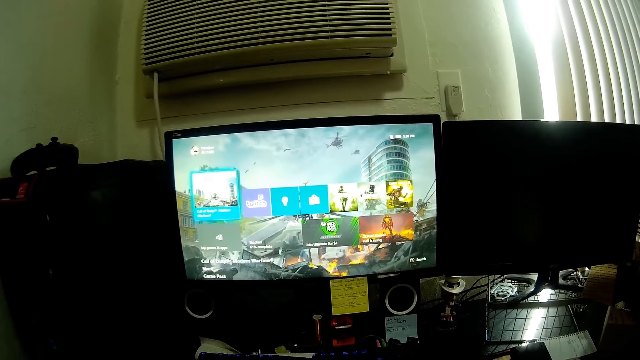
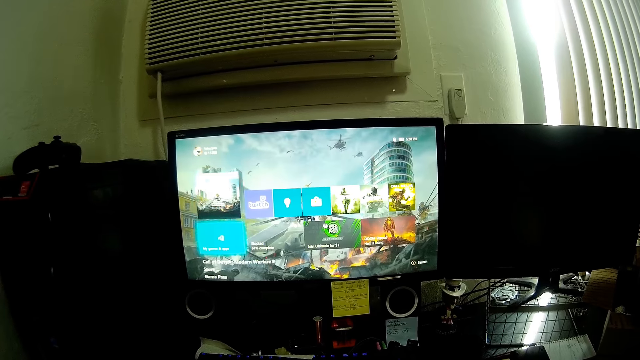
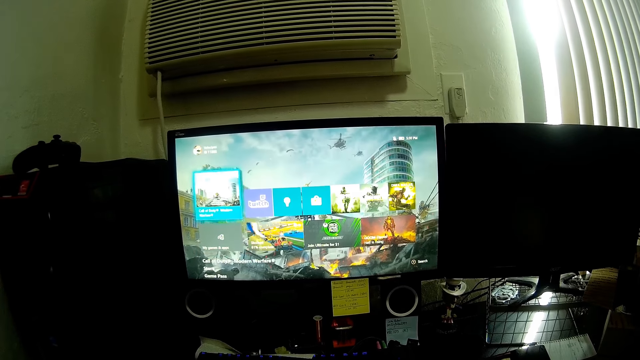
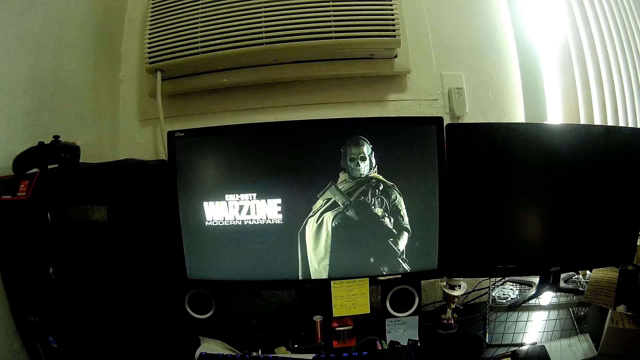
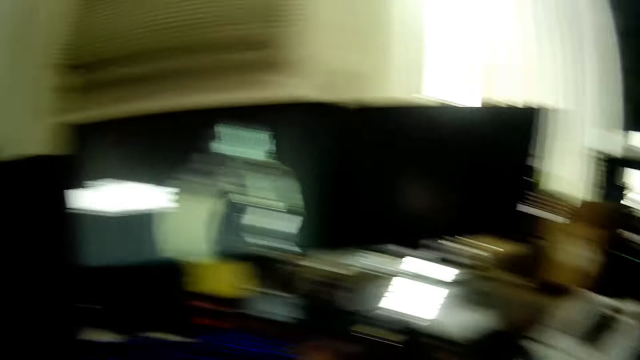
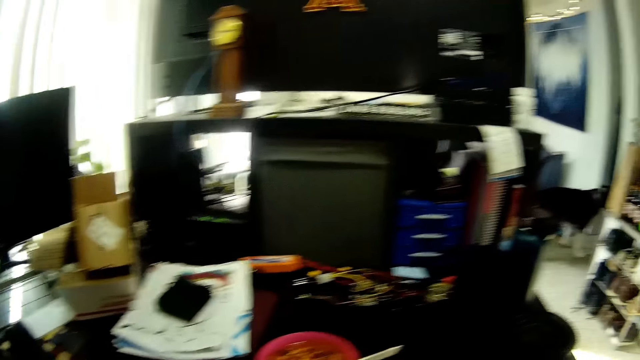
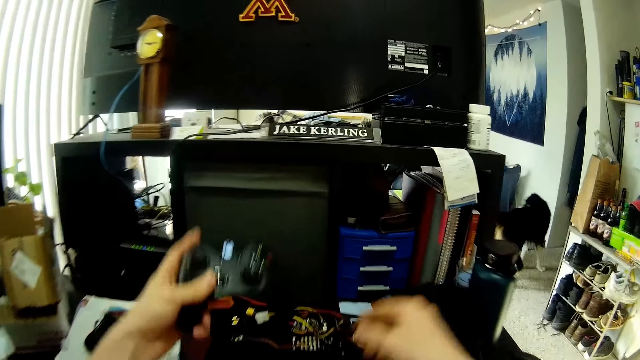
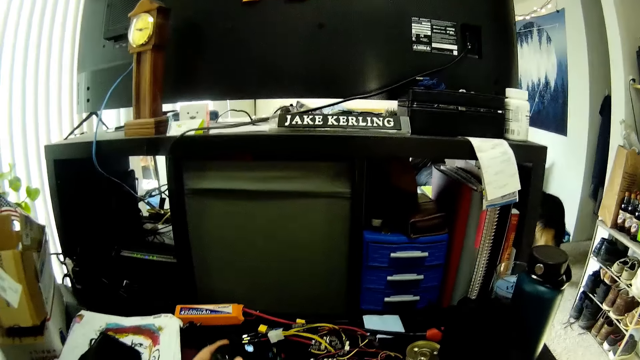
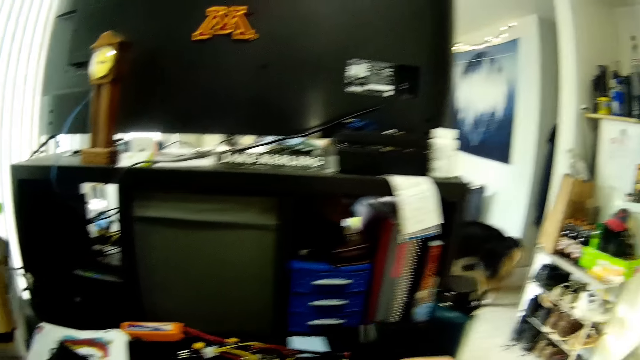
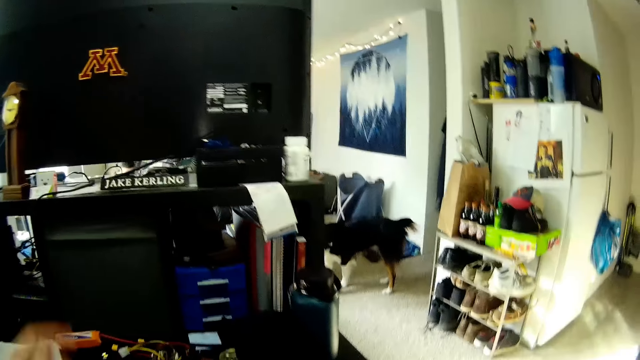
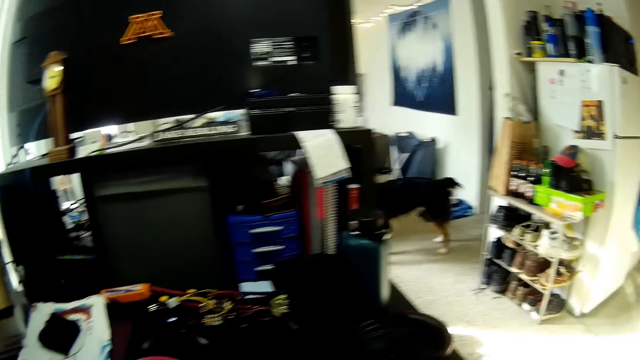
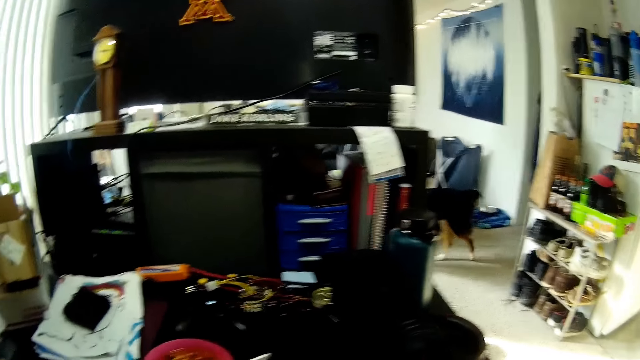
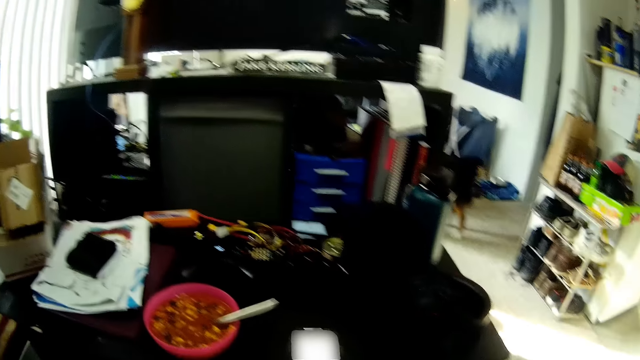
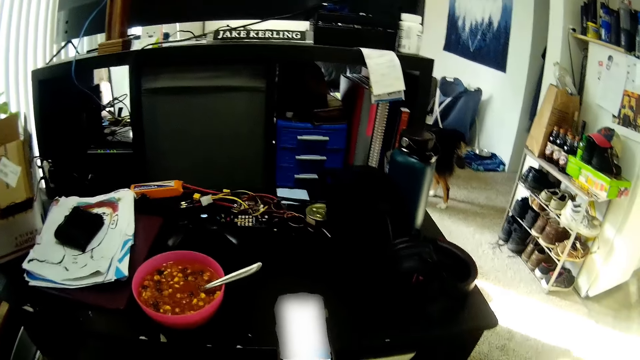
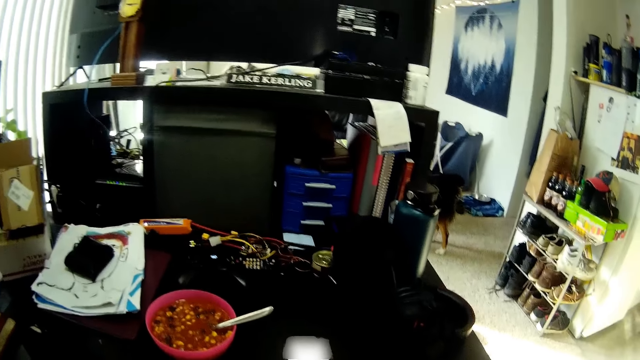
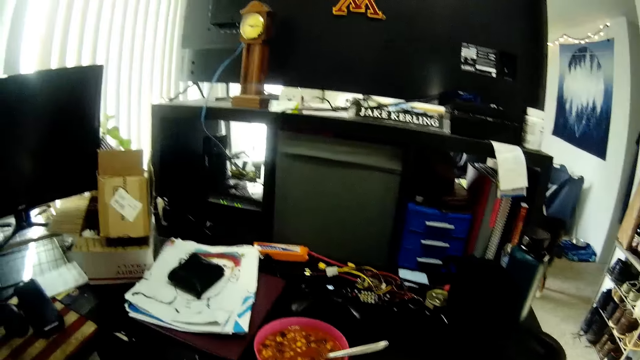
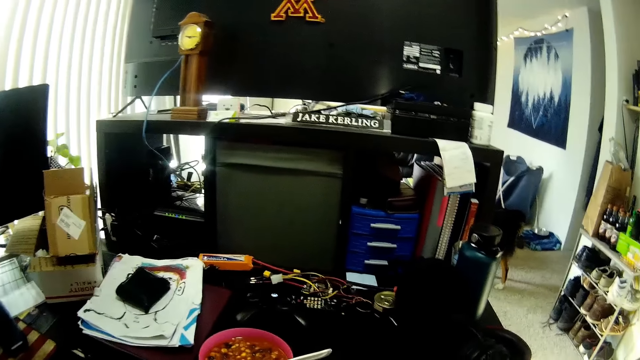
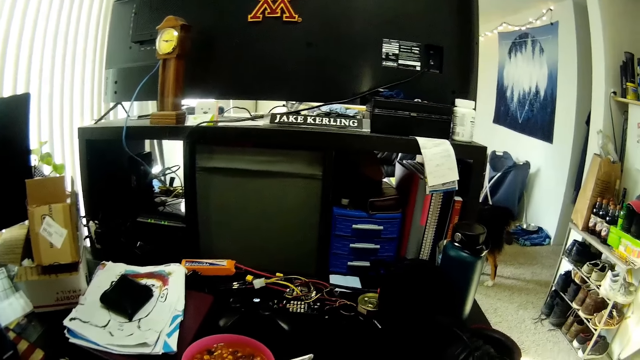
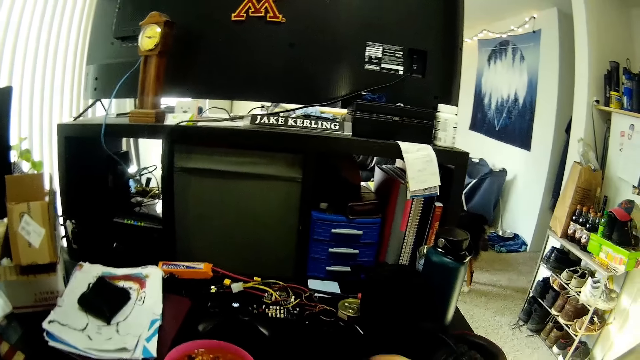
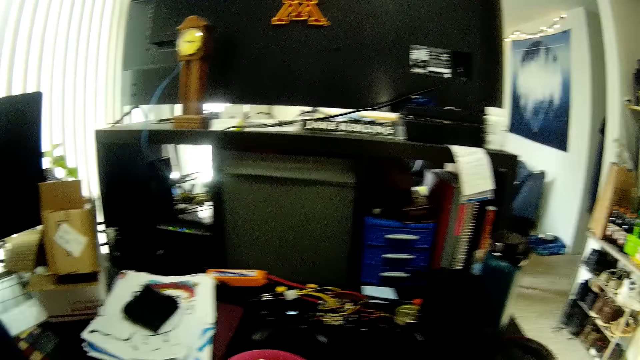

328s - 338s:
The camera wearer puts the game pad on the office table beside the pink bowl. He moves his body.

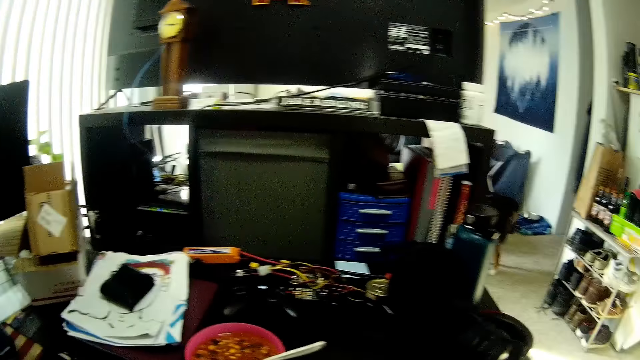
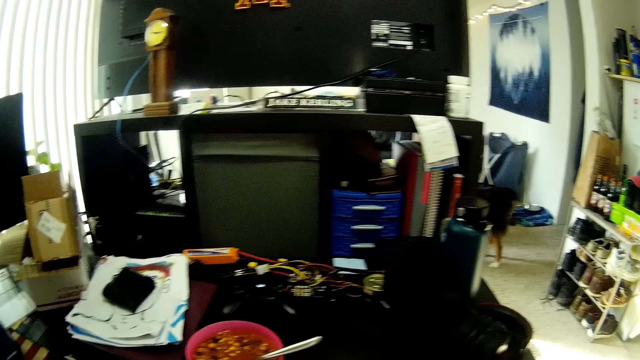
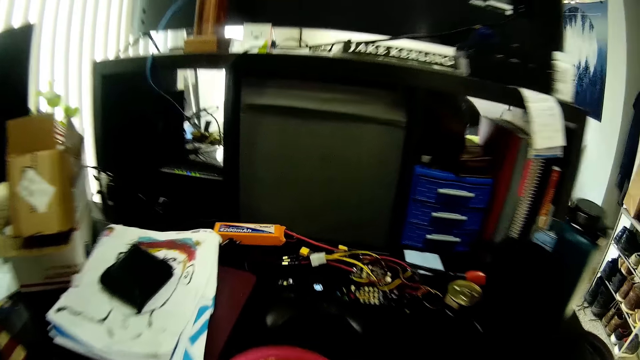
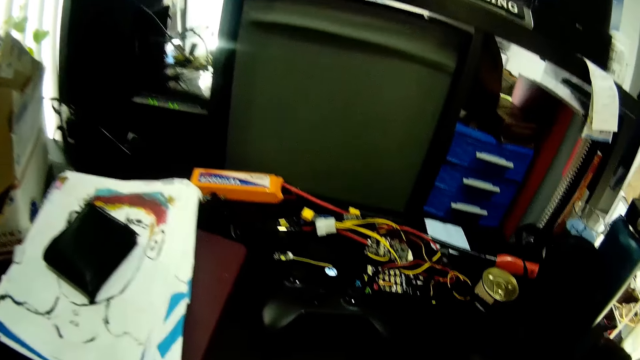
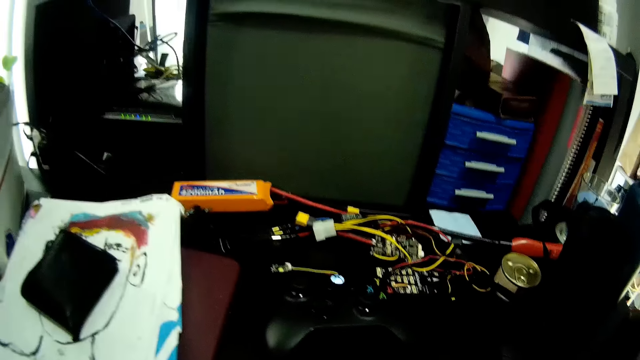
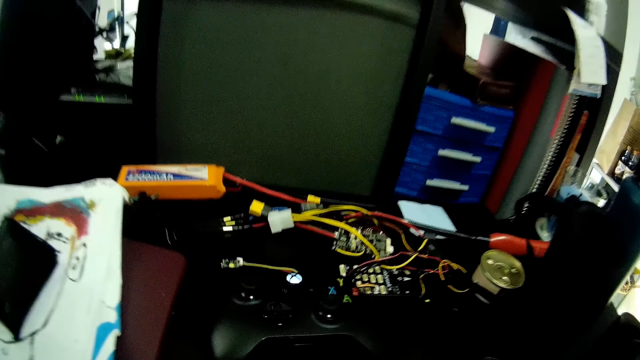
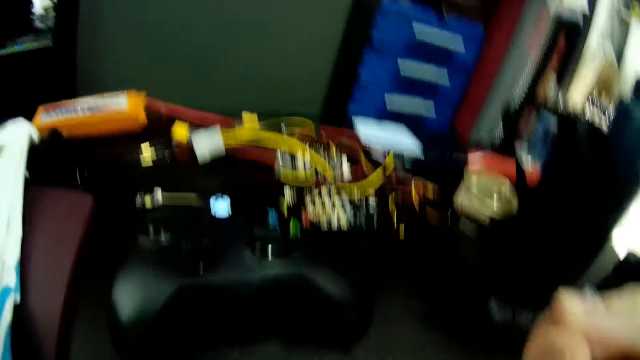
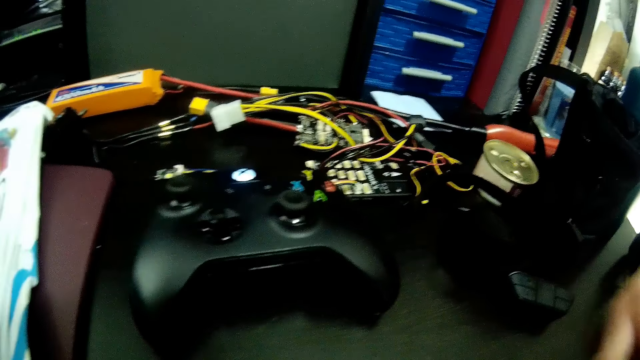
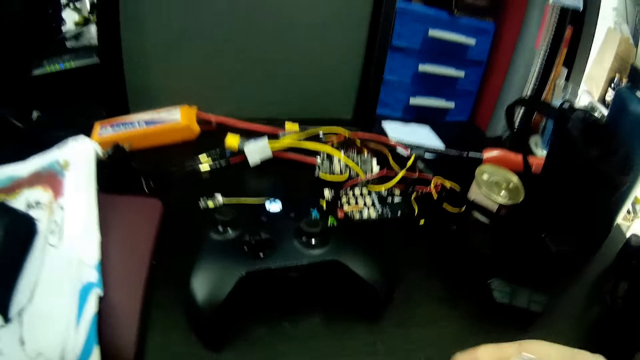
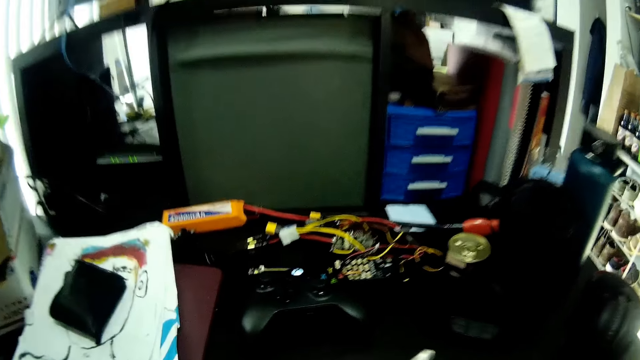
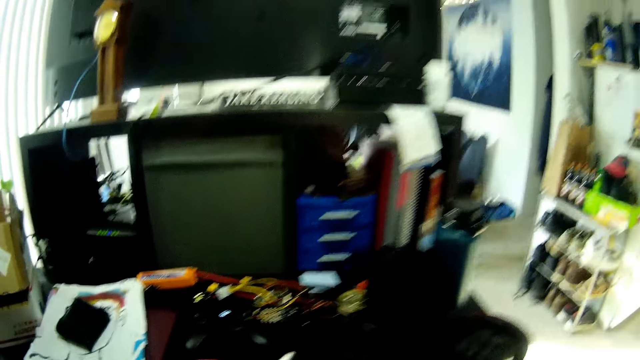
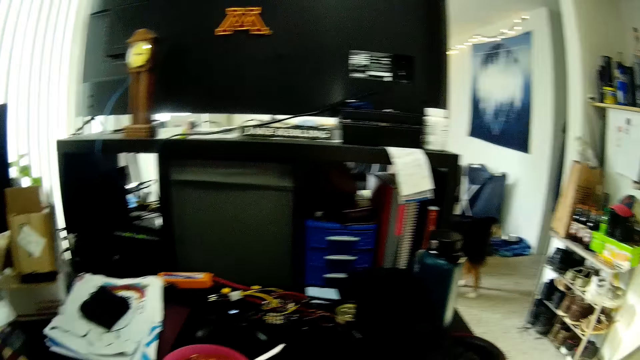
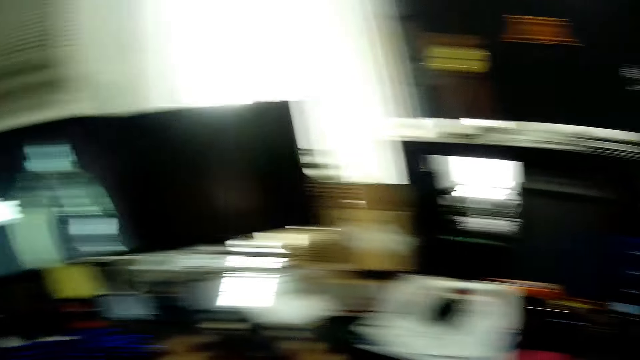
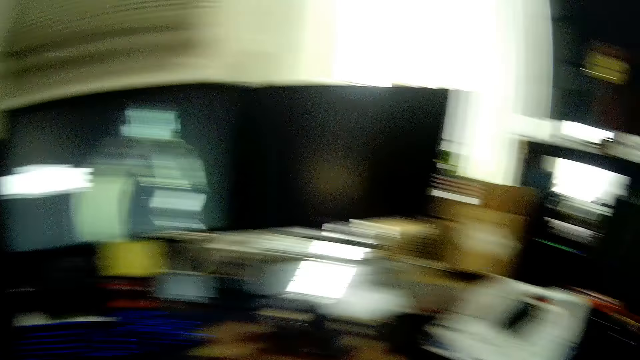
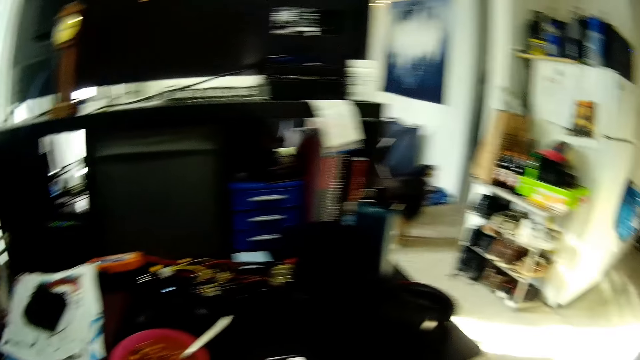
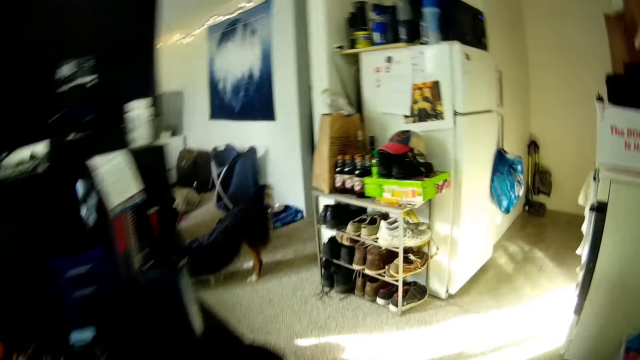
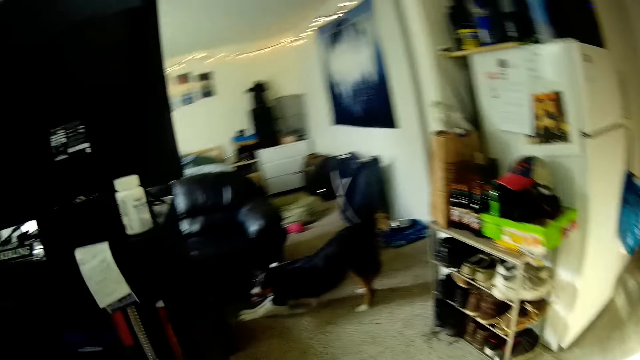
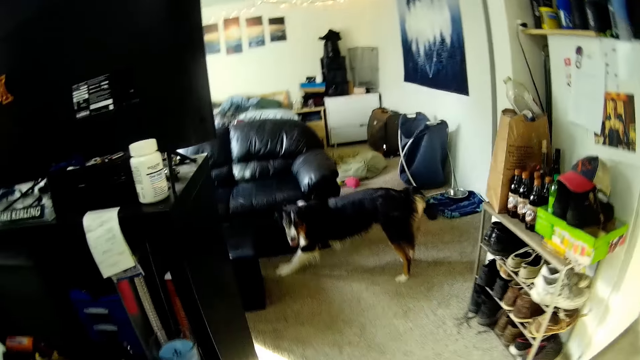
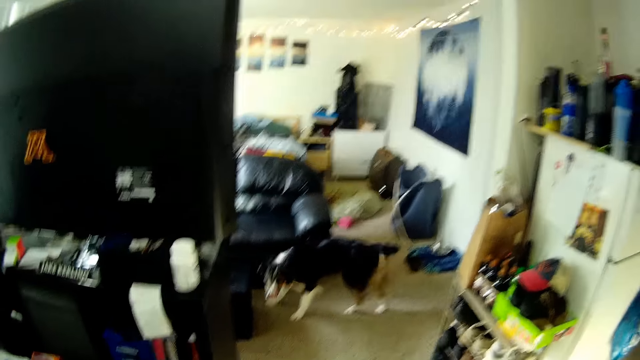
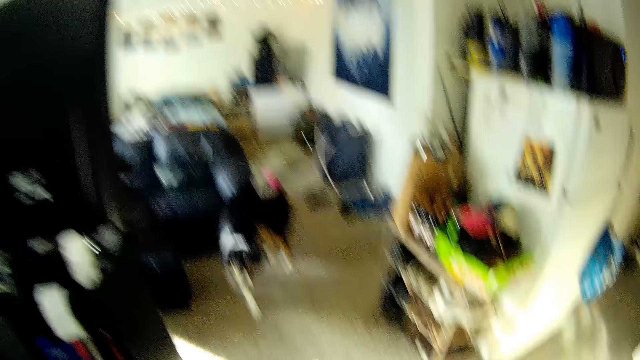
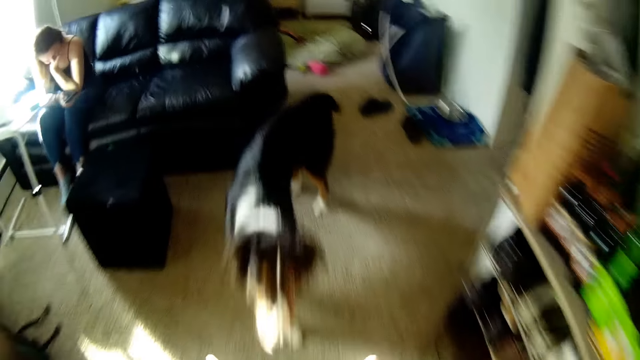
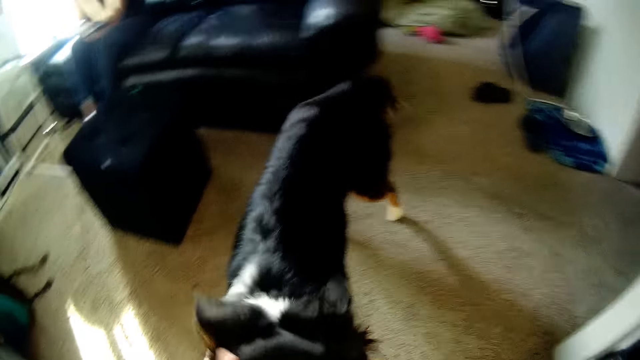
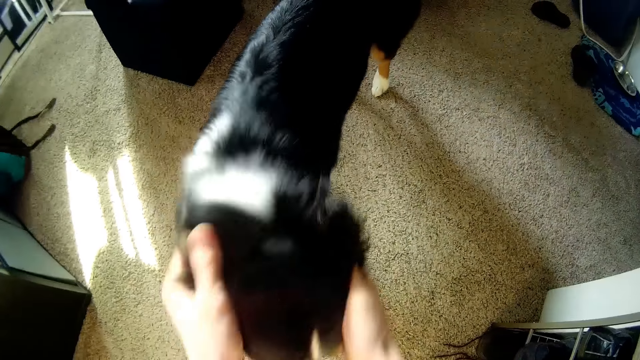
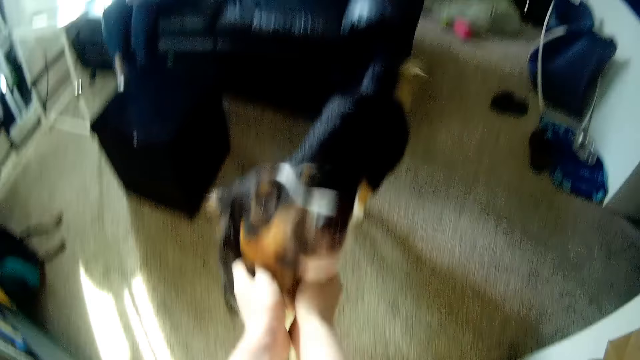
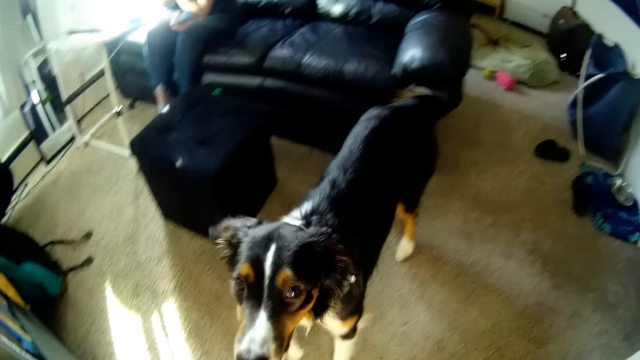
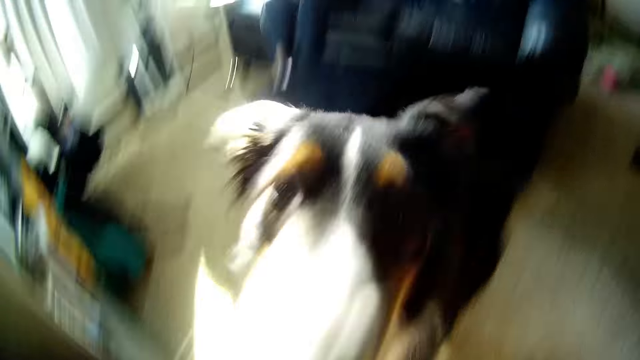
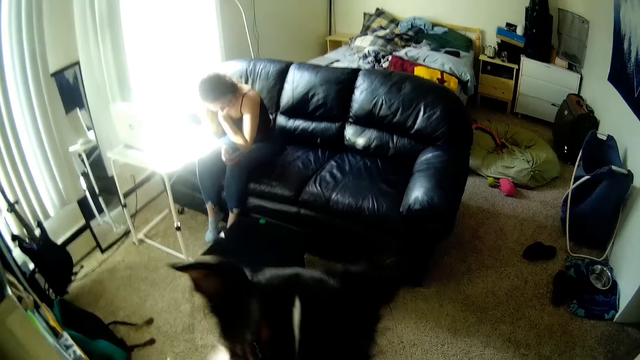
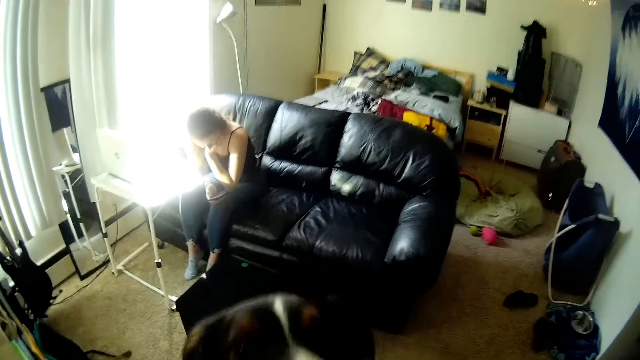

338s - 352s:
The camera wearer stands up, looks aside and moves out of the office section. A dog stretches. The camera wearer touches the dog. They play with the dog.
